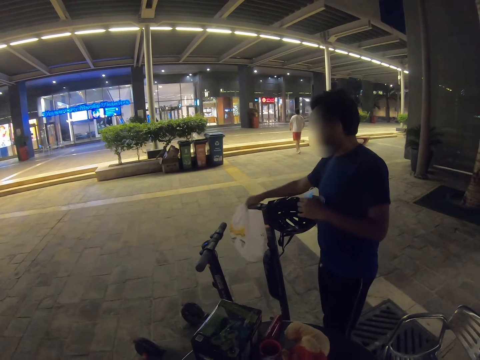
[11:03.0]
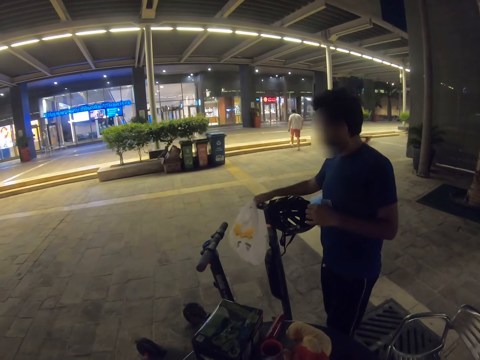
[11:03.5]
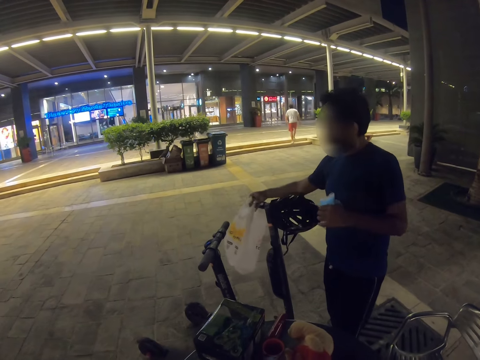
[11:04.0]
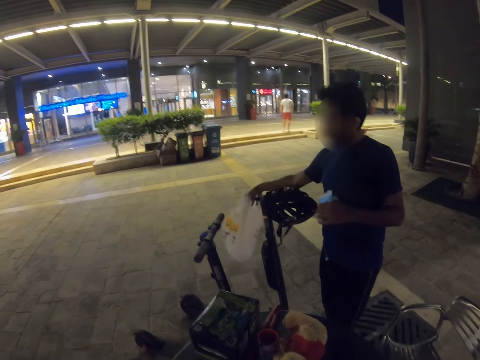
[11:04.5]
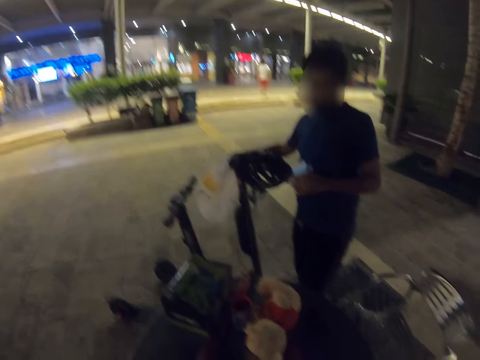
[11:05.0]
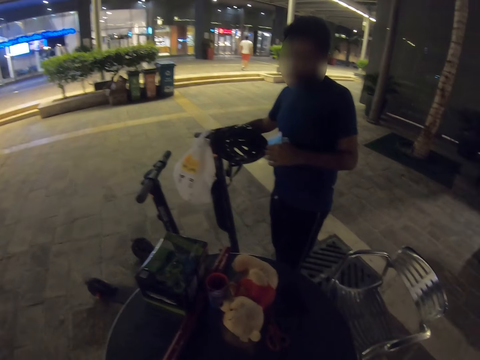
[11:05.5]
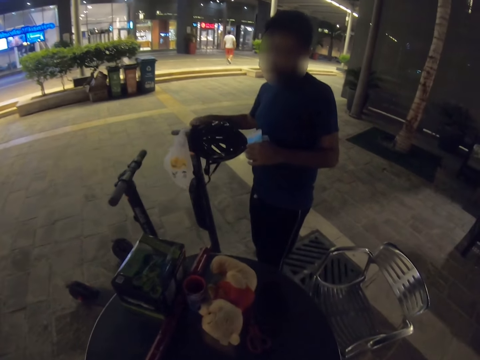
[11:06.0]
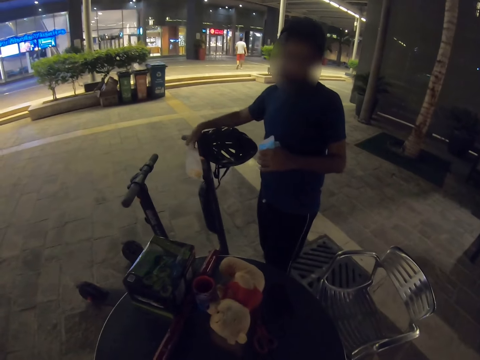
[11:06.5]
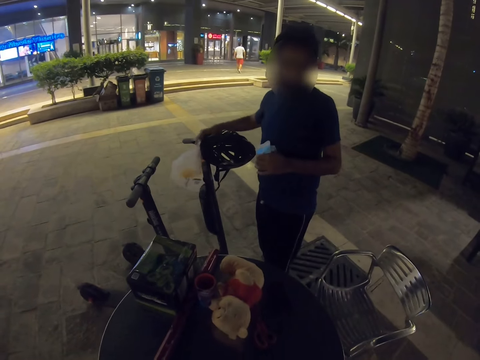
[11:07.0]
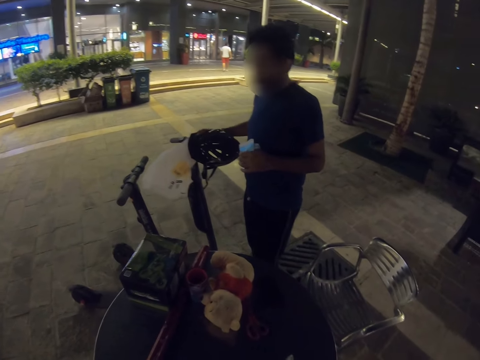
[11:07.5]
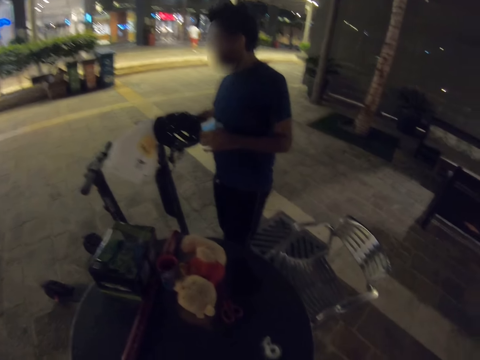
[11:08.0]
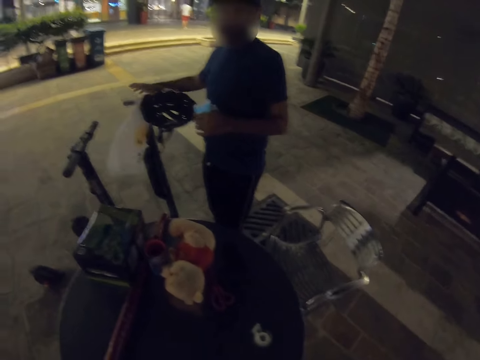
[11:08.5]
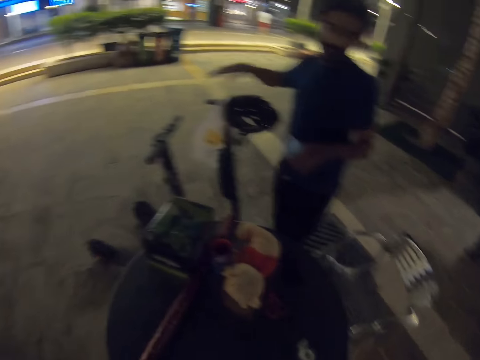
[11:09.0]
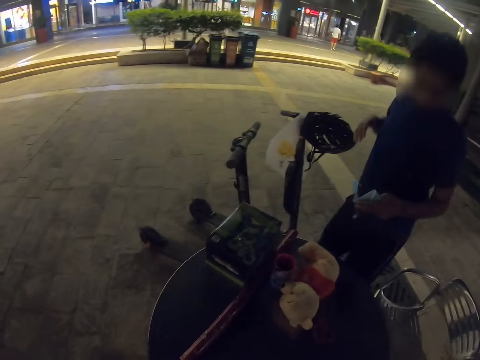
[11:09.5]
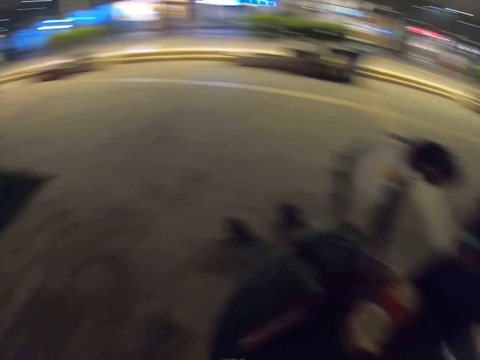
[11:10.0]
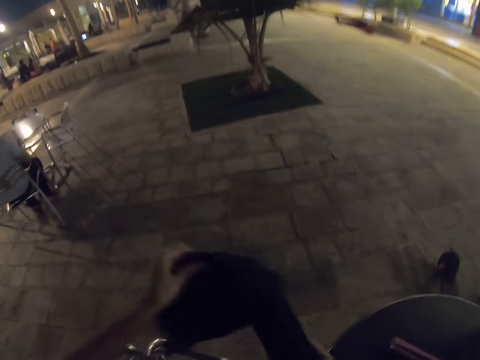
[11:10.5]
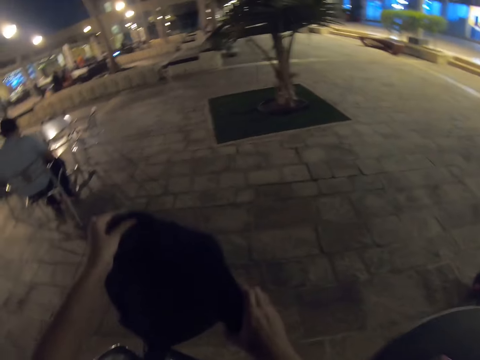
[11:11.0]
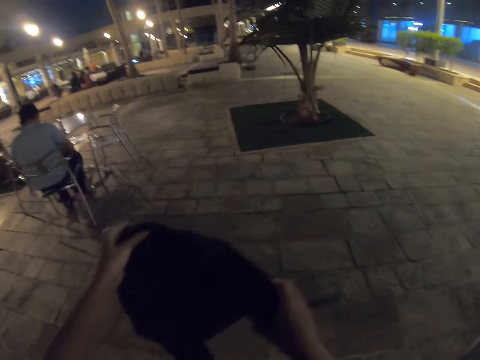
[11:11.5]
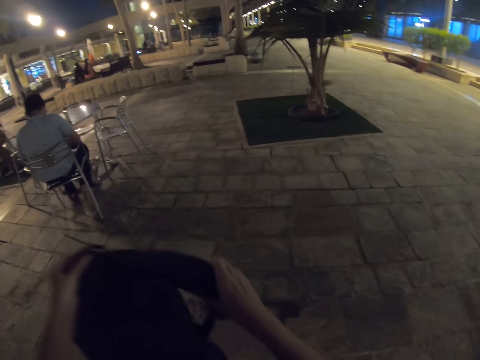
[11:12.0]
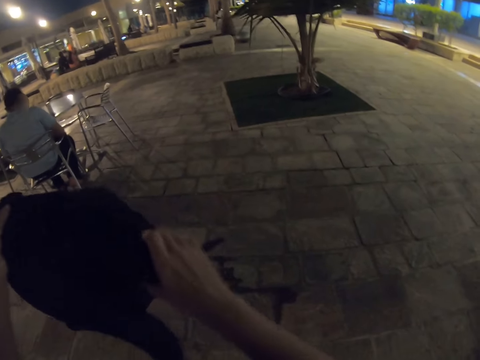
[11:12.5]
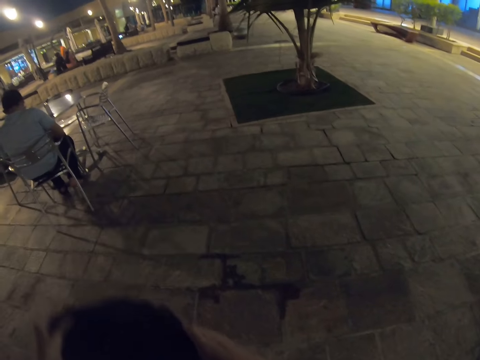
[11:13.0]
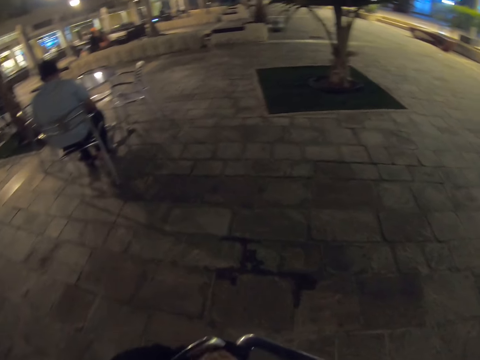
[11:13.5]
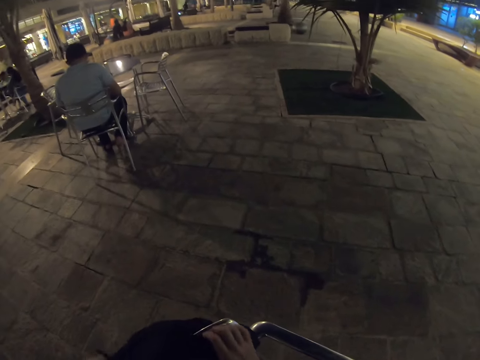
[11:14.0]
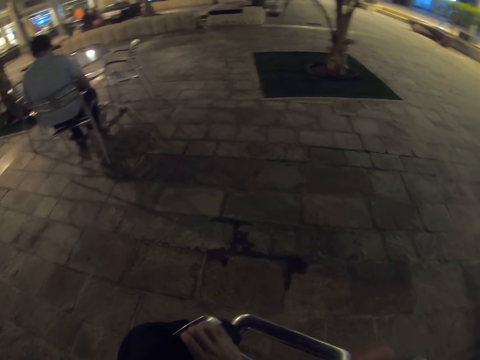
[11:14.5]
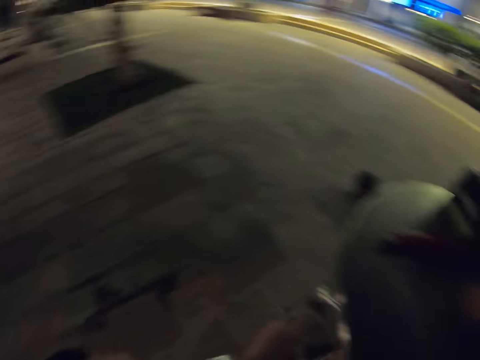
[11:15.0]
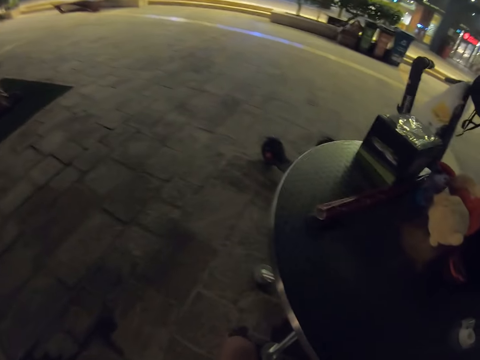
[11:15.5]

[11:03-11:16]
A man places the shopping bag on the scooter handle. The camera wearer looks around. They hold a sweater. They hang a bag on the skater bike. They place the sweater on the chair.

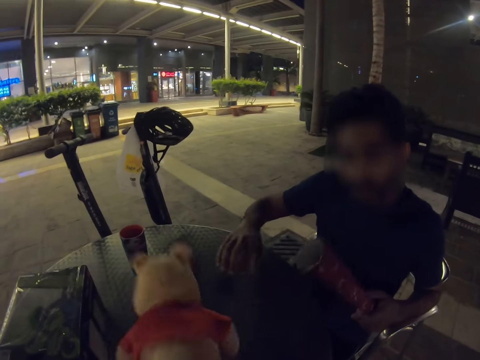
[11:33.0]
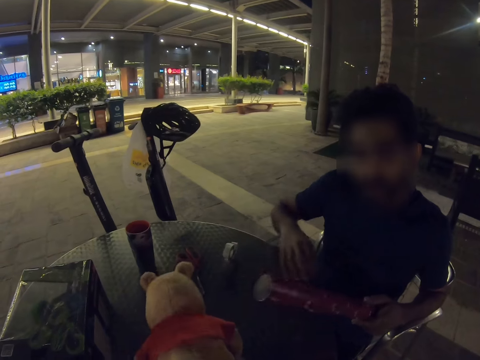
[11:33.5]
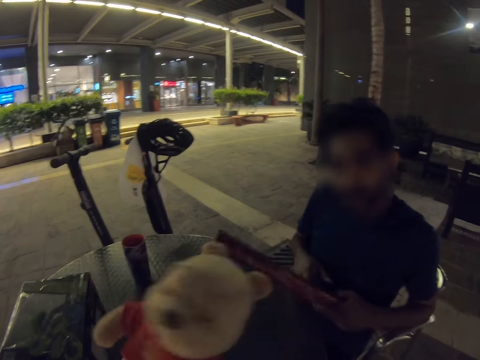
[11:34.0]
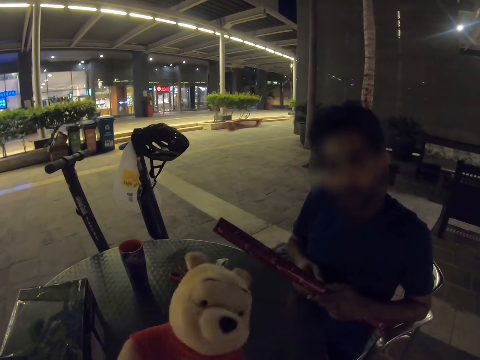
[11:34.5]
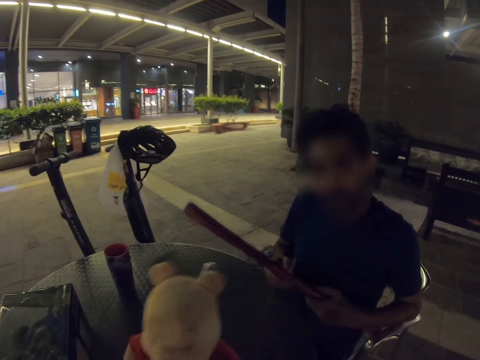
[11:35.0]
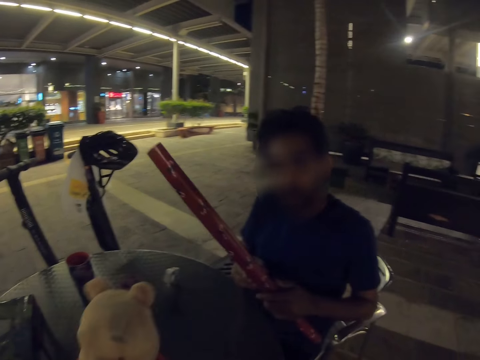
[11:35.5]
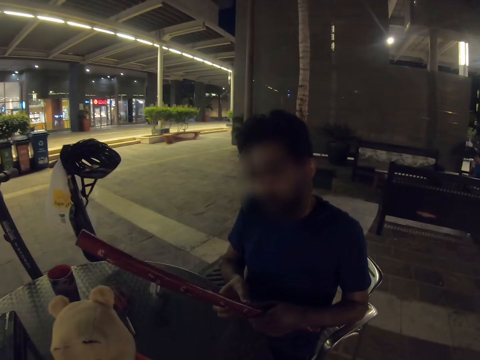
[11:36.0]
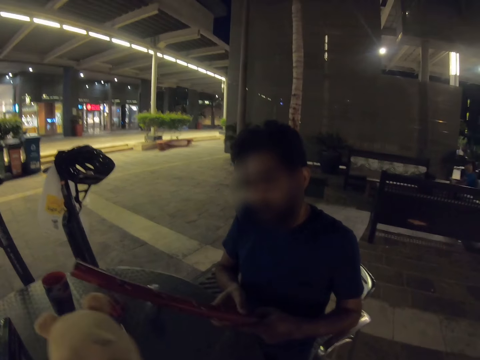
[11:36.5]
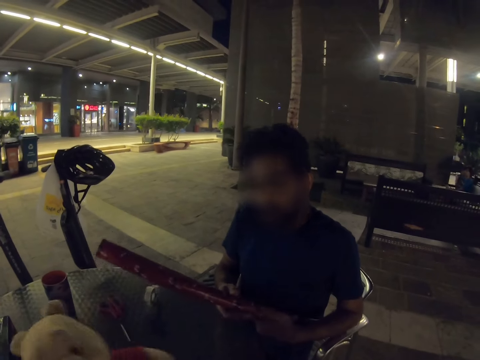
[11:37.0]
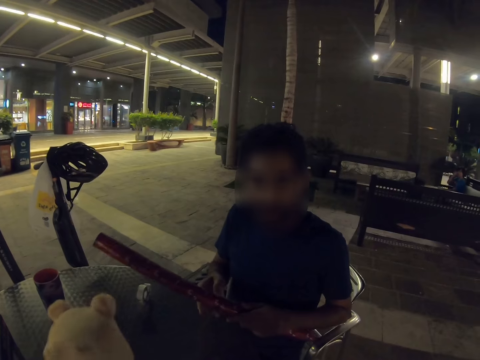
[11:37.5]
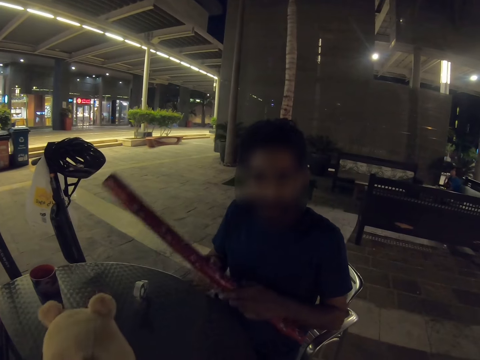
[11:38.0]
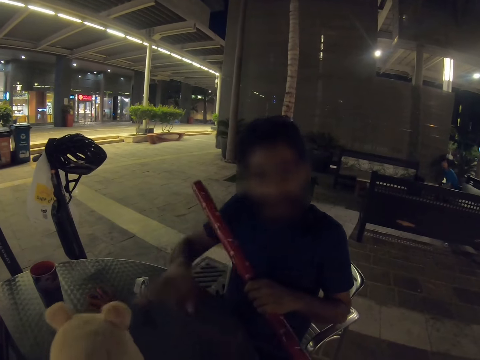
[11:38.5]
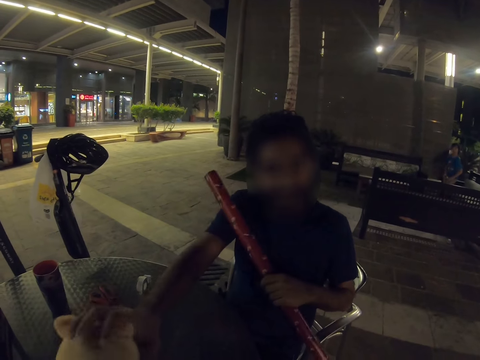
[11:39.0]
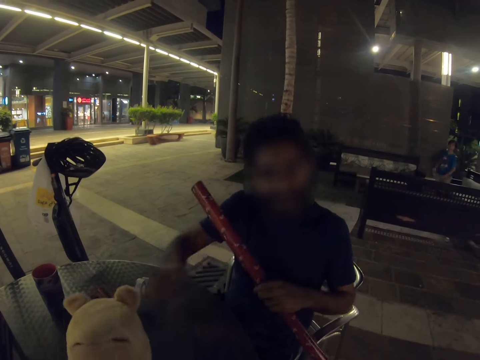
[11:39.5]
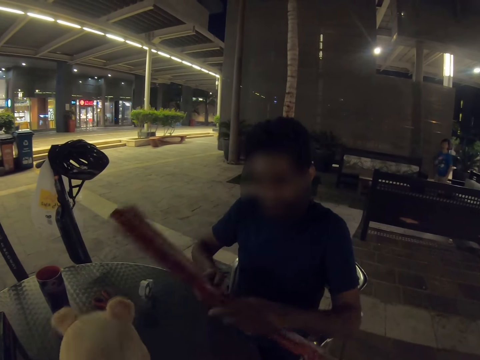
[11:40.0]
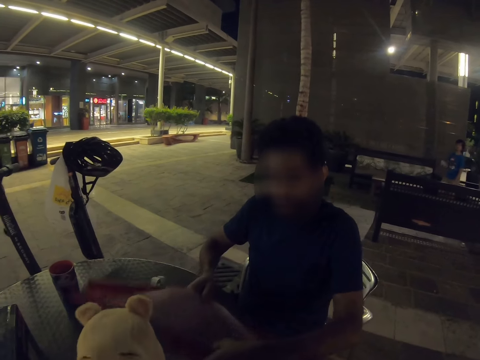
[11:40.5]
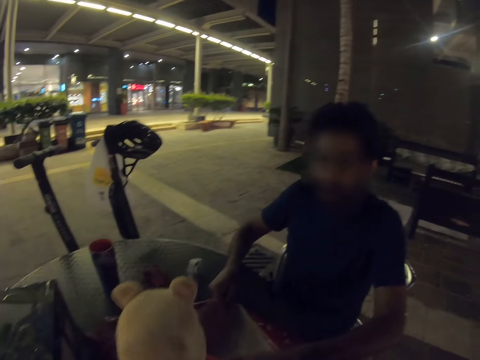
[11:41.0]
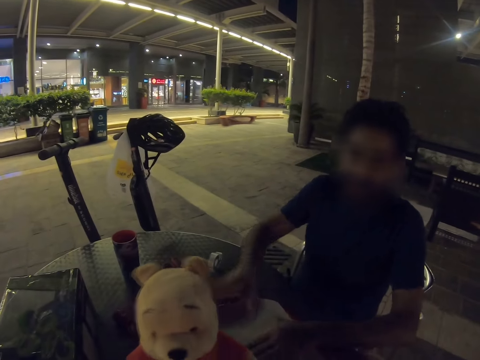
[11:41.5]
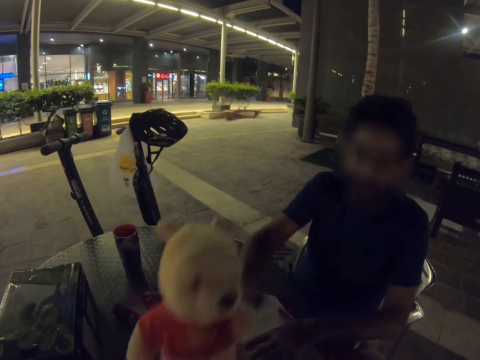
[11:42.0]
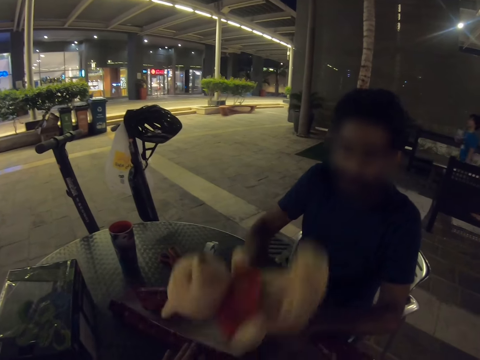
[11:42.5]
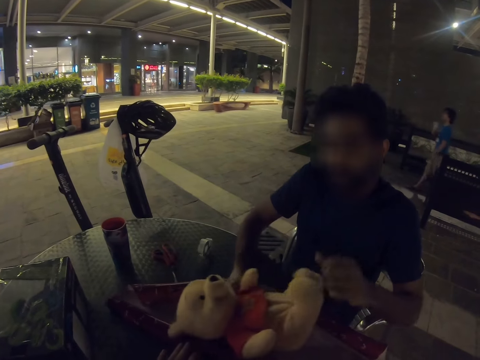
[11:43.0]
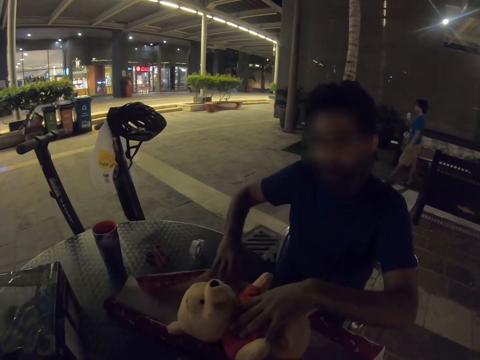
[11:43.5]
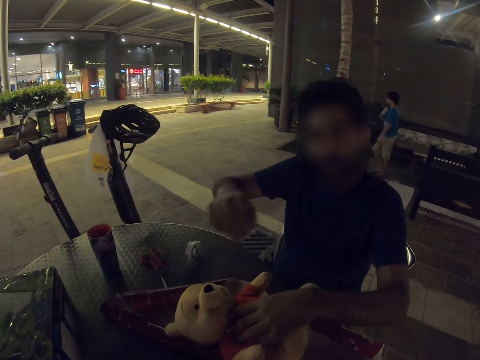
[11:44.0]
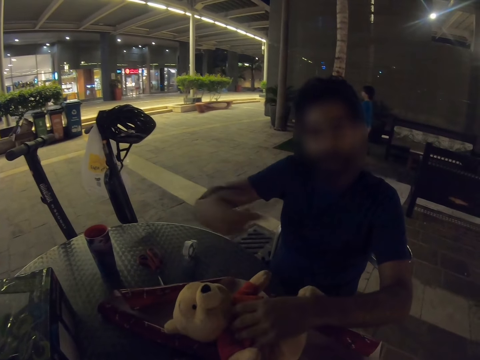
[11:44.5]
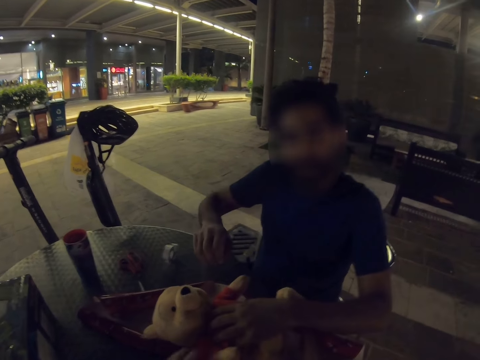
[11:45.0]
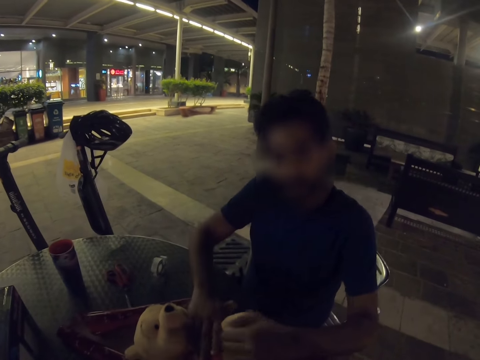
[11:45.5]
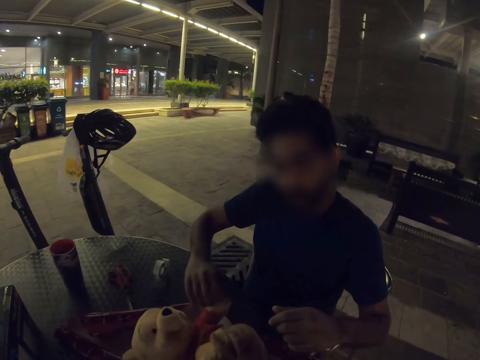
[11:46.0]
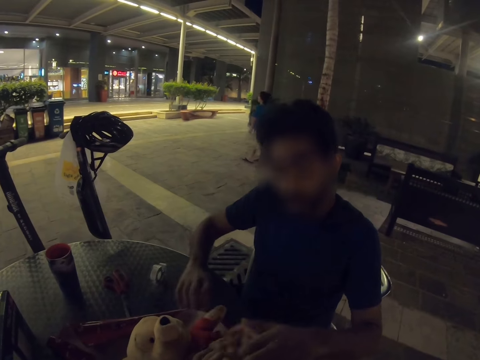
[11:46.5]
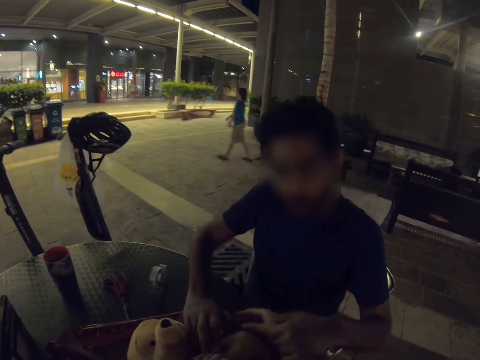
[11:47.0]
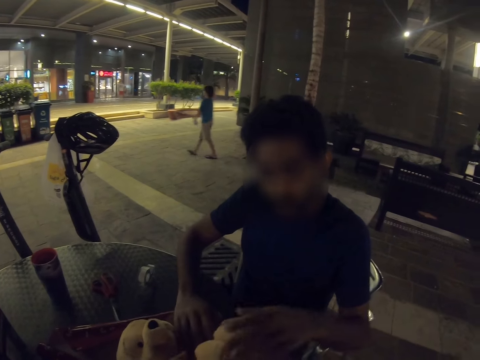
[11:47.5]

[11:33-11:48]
The camera wearer takes a doll. A man shrugs his shoulders. The camera wearer speaks with the man. The man holds the doll, opens a gift wrapper, picks the doll from the camera wearer, places the gift wrapper on the table, and places the doll on the gift wrapper. He swings his hand and speaks with the camera wearer.
